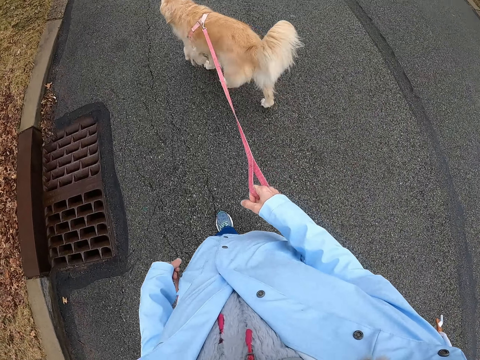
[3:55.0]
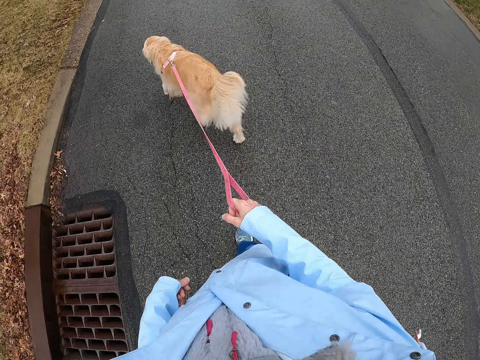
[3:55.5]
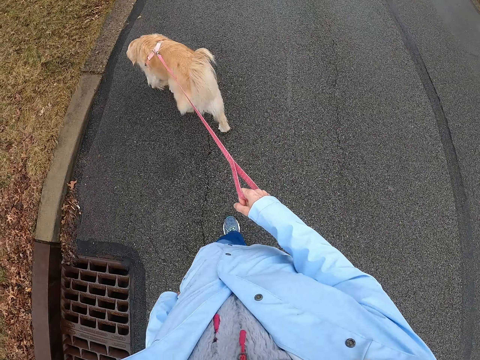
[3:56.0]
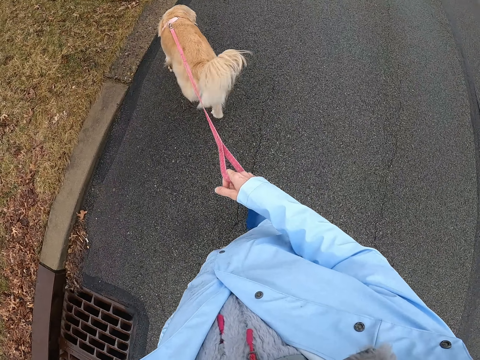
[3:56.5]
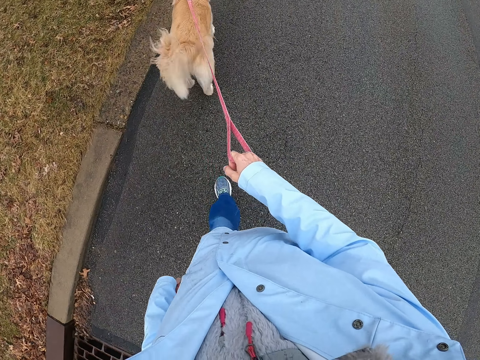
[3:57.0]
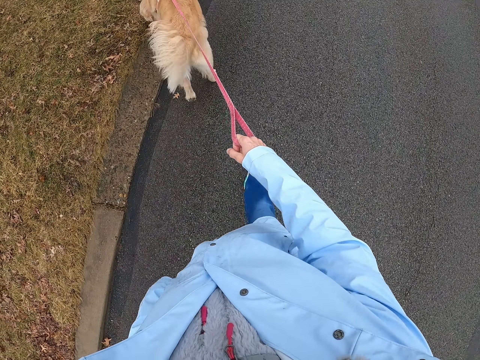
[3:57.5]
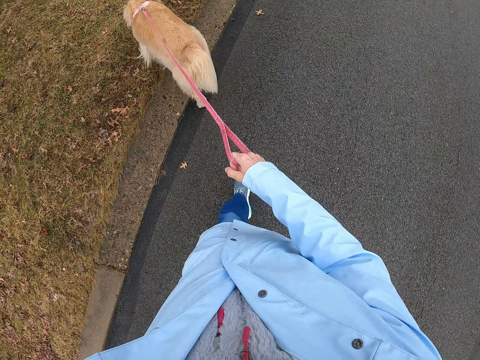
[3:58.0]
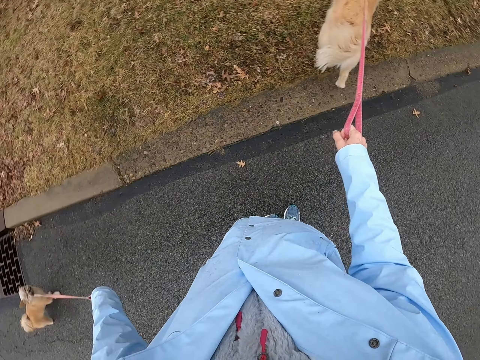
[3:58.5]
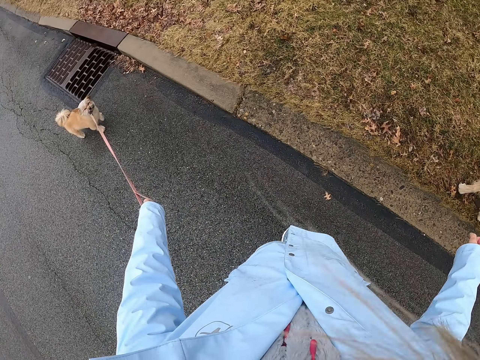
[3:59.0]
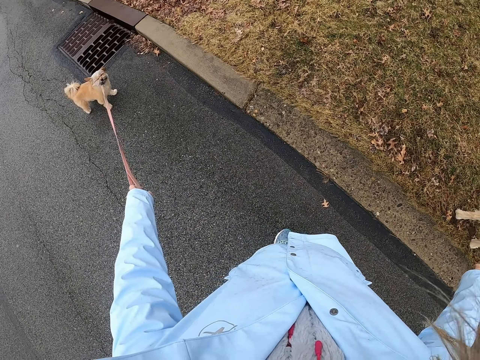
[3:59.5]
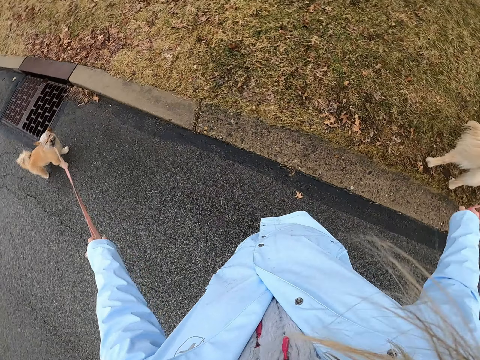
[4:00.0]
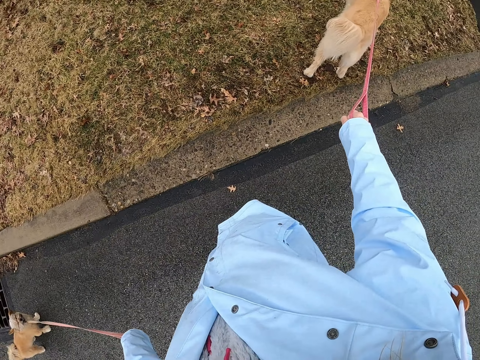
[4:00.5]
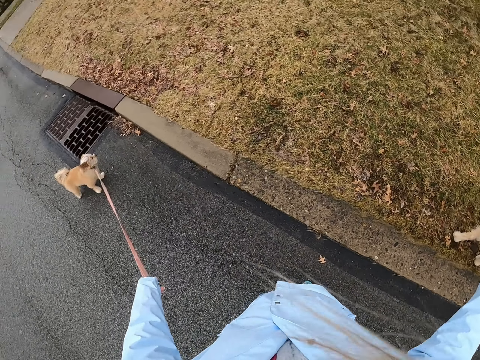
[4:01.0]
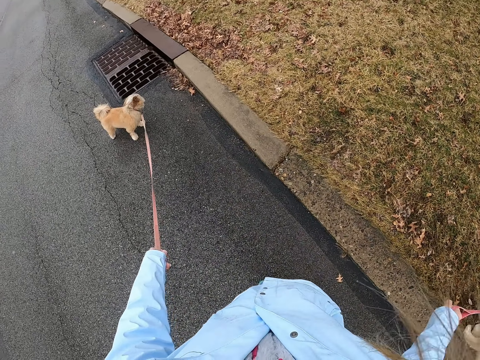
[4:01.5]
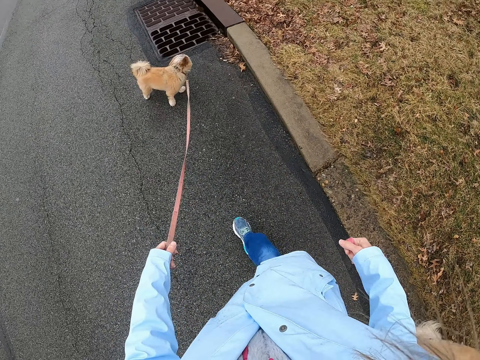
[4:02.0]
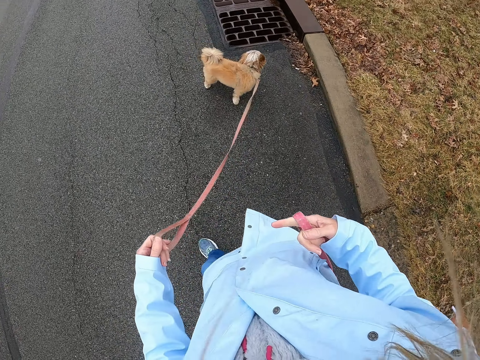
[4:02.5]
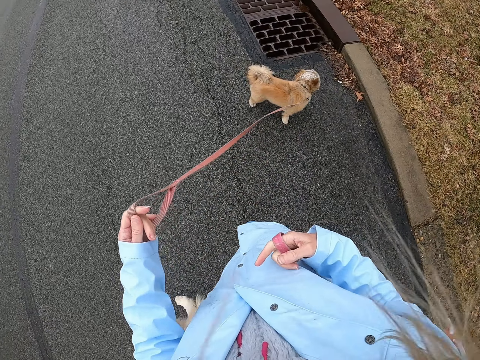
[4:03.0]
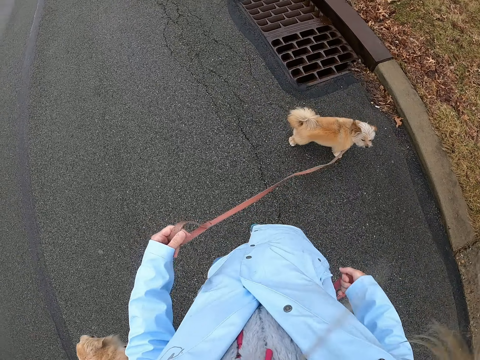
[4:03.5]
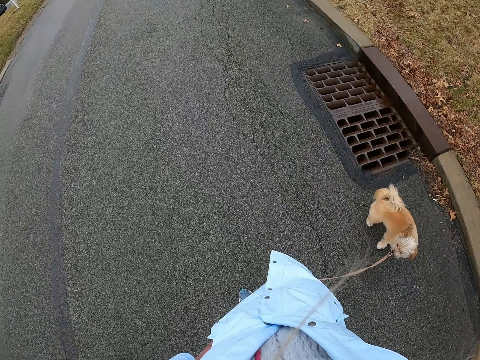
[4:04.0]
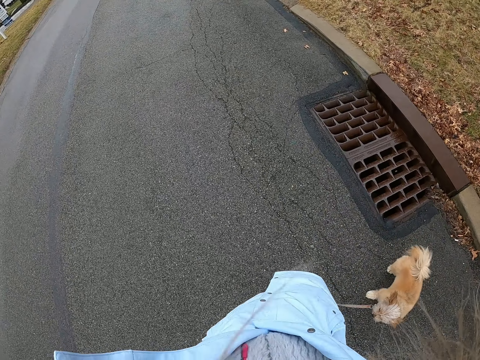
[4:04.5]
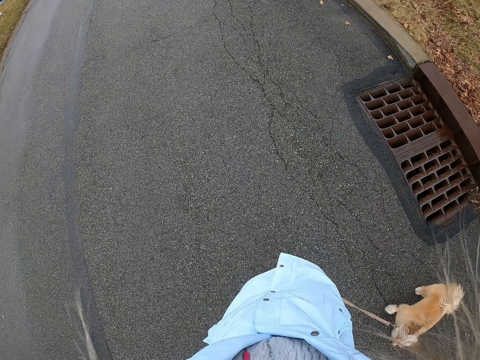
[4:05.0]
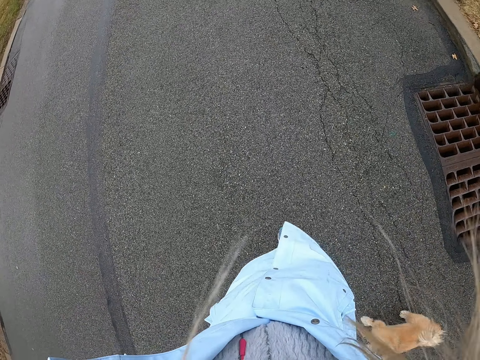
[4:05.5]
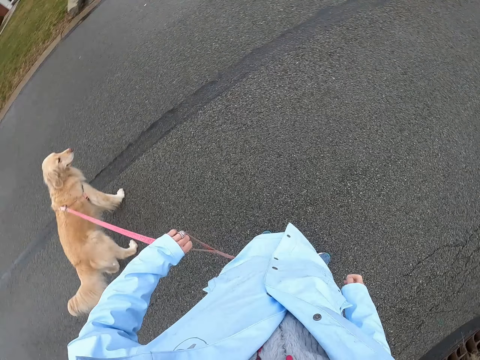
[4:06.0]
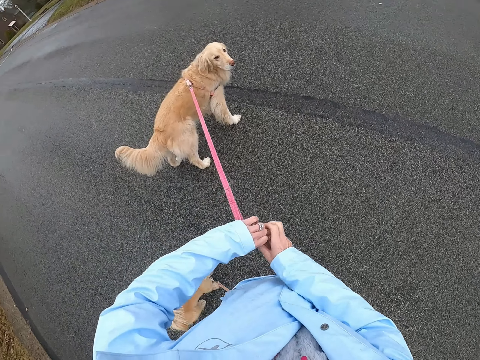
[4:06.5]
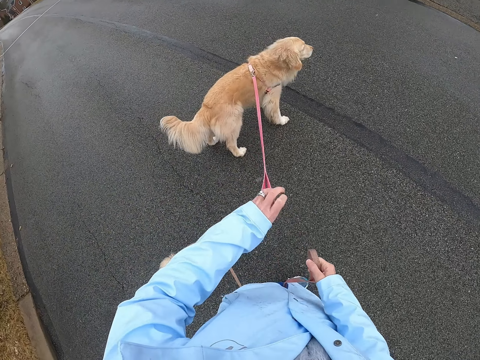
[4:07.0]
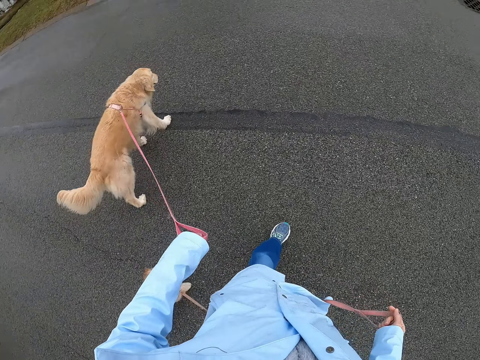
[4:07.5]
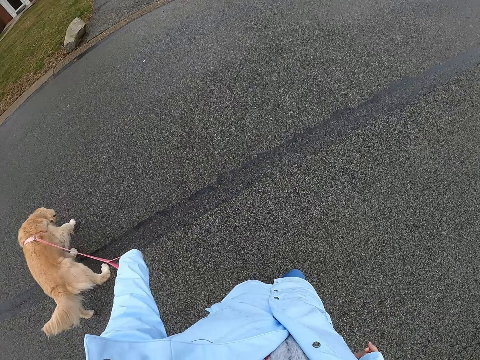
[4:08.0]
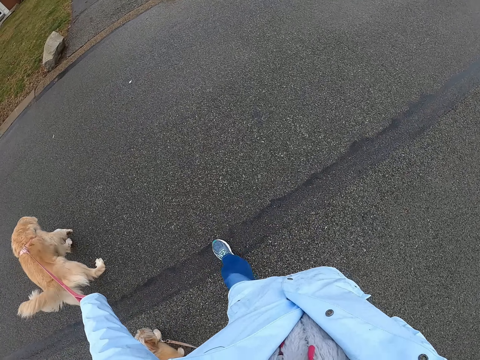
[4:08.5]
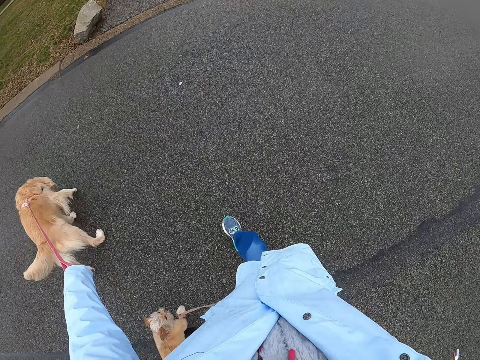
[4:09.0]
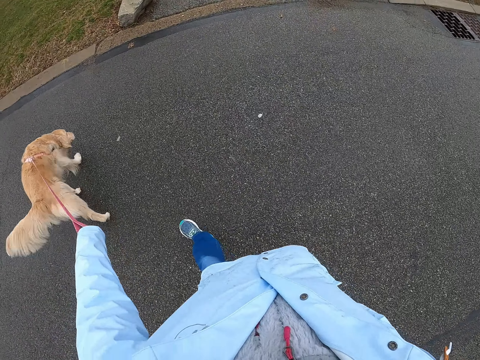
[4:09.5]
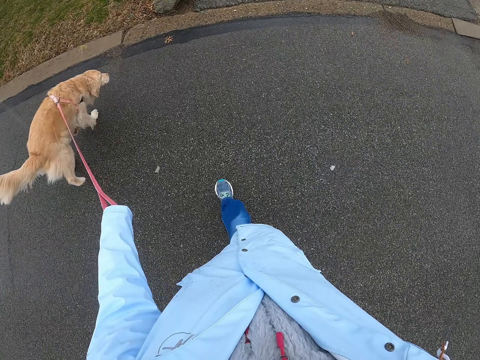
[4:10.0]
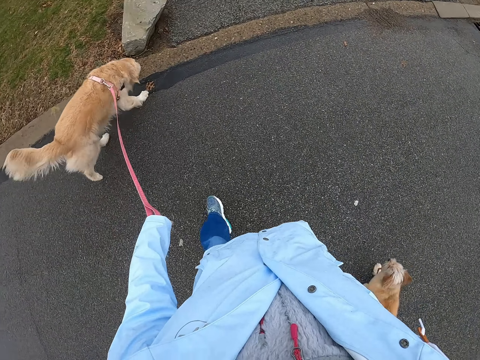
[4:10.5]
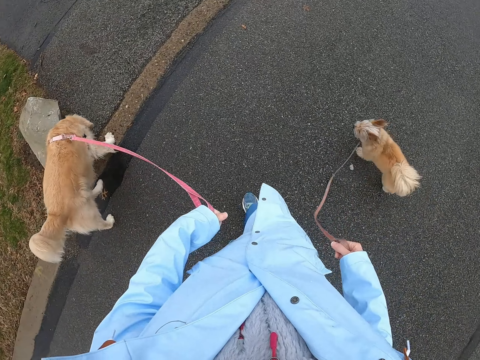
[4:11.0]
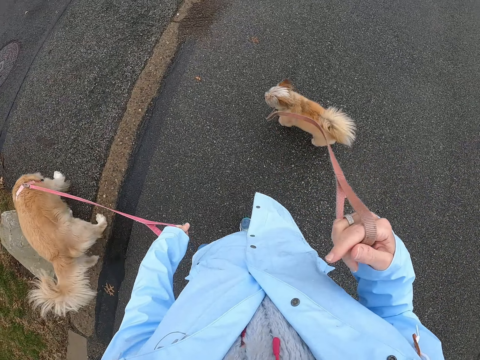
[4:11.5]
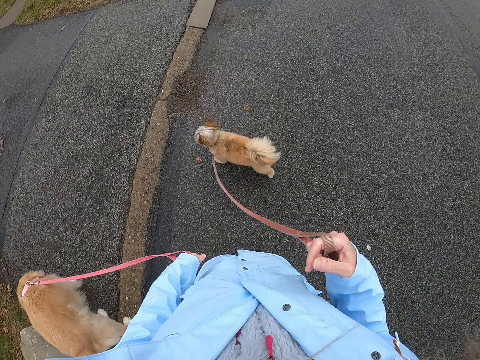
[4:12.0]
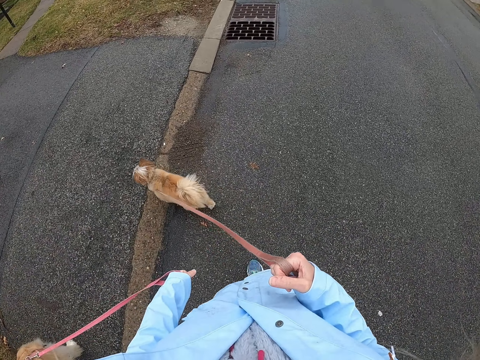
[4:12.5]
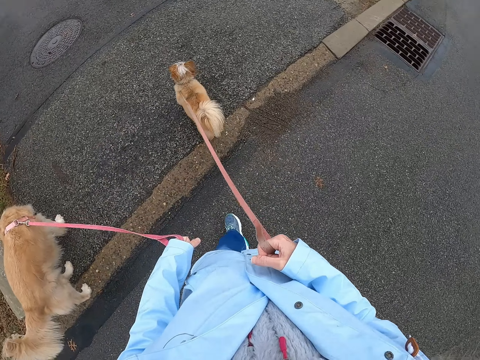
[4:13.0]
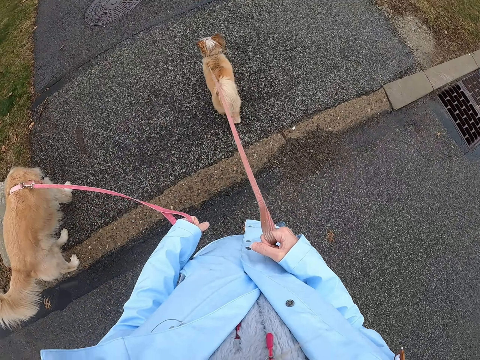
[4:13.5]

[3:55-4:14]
The camera wearer stops on the tarmac. They look around. They walk around with the dogs. They turn around. They untangle the dog leashes. They walk around.

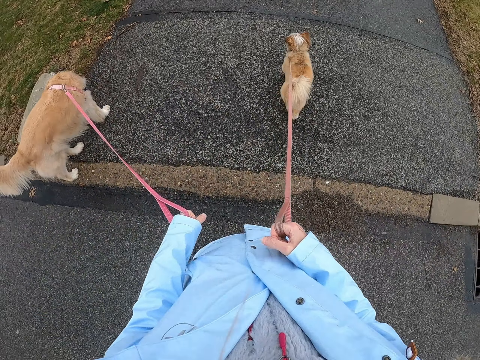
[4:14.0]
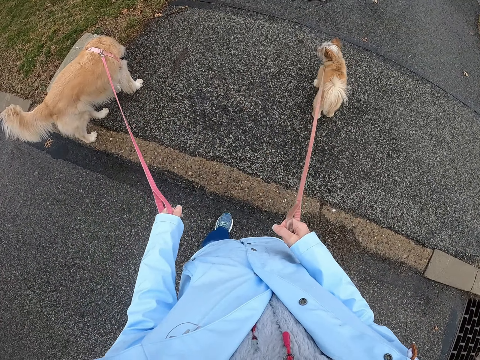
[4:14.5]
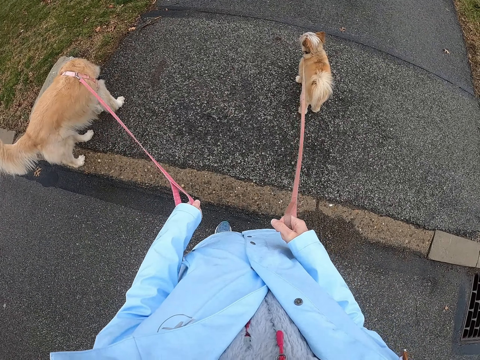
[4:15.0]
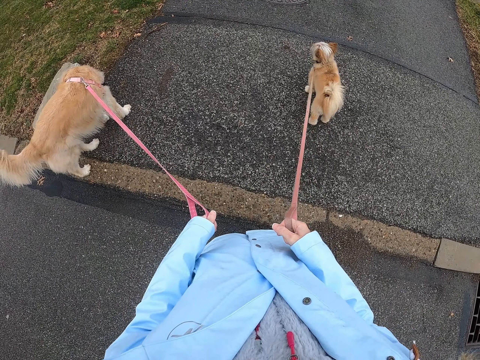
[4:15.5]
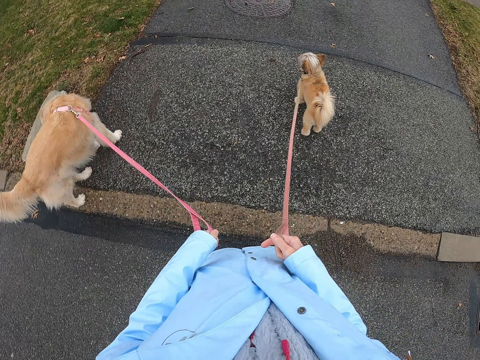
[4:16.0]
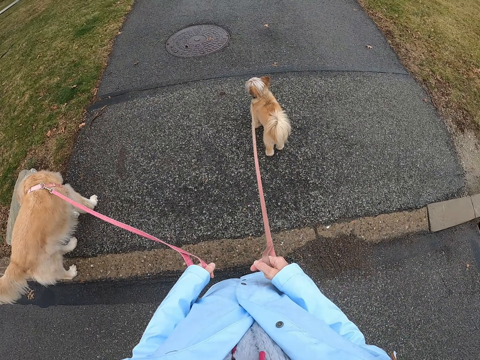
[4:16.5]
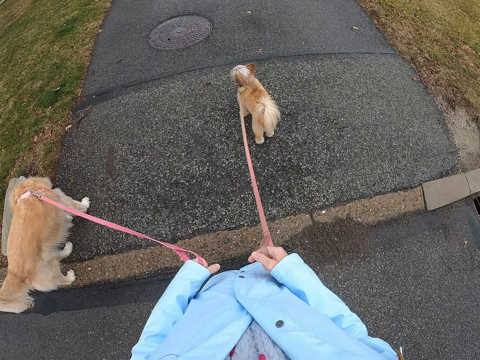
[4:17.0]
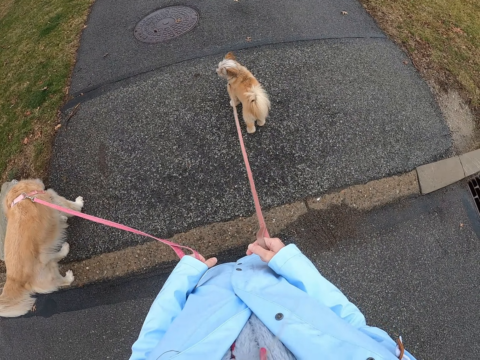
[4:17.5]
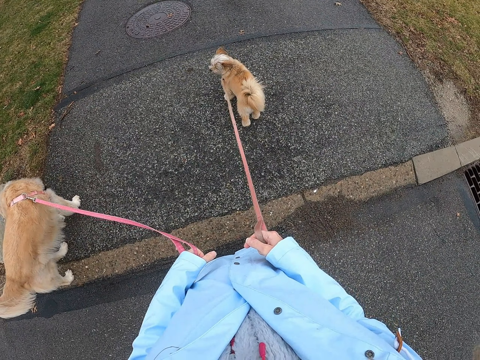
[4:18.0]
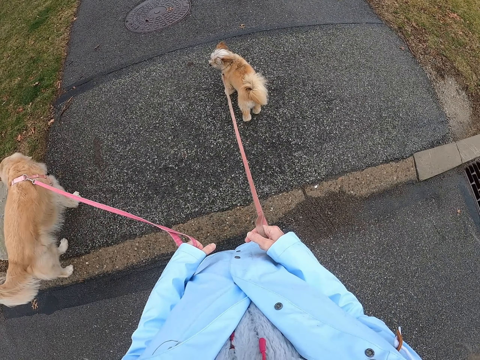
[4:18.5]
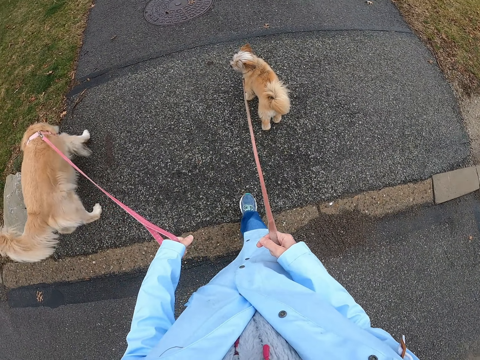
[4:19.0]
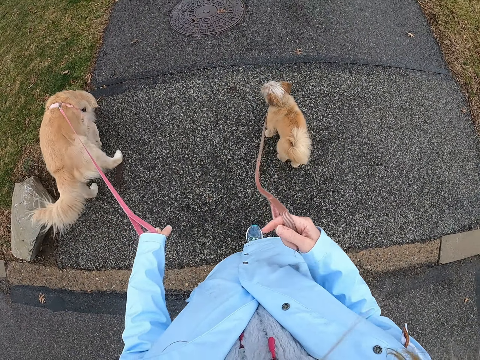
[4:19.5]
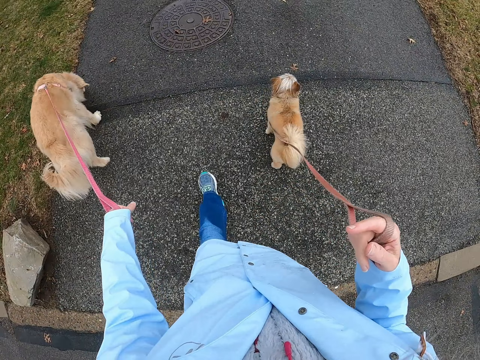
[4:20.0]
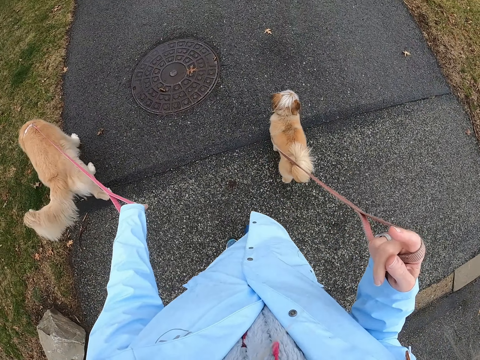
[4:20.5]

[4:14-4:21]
The camera wearer looks around. They stop on the tarmac. They walk around with the dogs.
